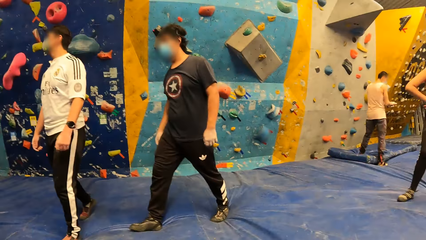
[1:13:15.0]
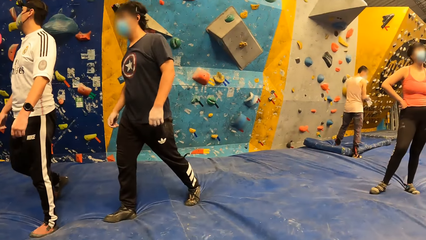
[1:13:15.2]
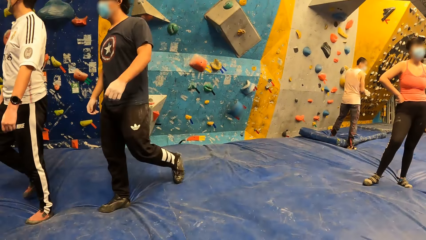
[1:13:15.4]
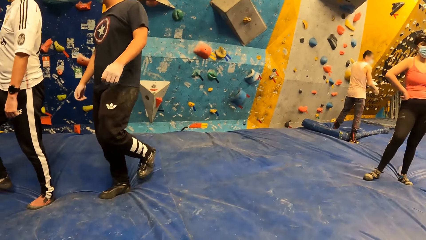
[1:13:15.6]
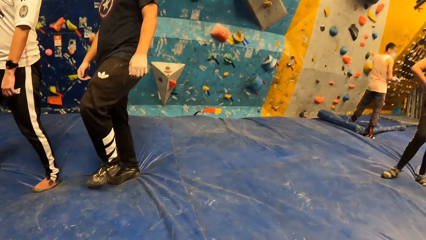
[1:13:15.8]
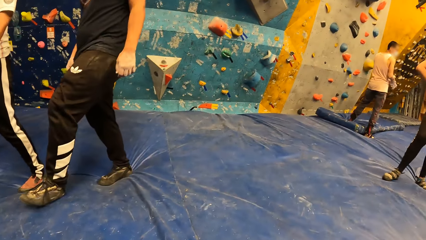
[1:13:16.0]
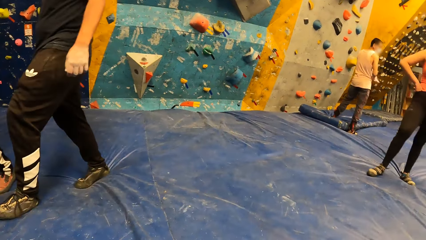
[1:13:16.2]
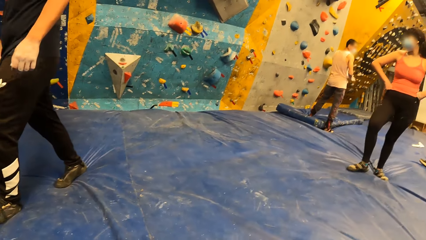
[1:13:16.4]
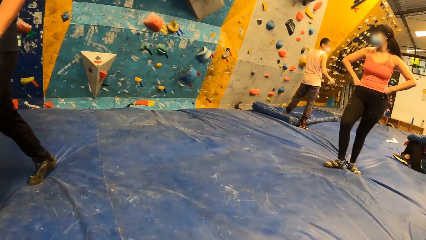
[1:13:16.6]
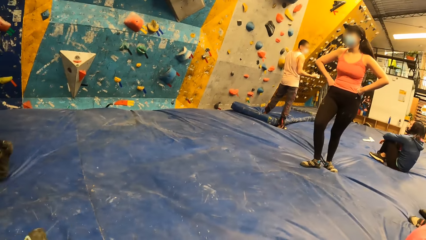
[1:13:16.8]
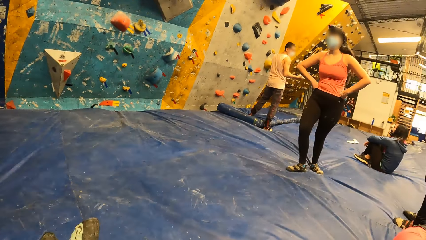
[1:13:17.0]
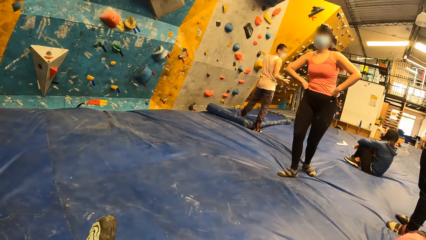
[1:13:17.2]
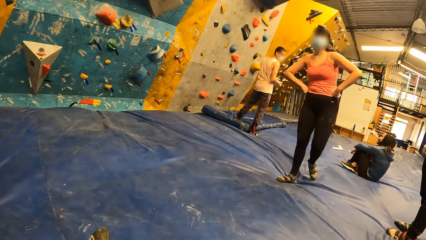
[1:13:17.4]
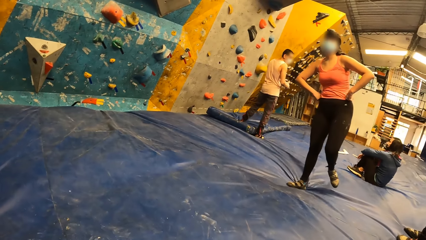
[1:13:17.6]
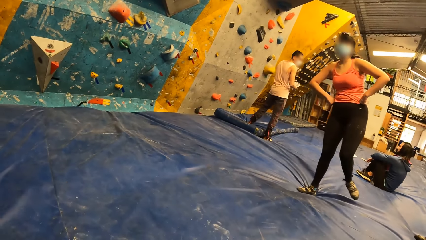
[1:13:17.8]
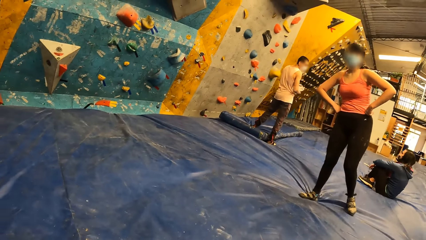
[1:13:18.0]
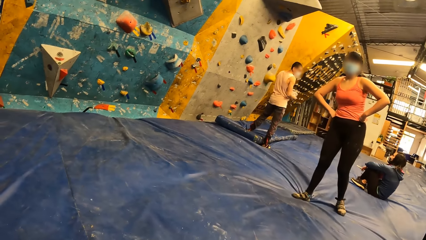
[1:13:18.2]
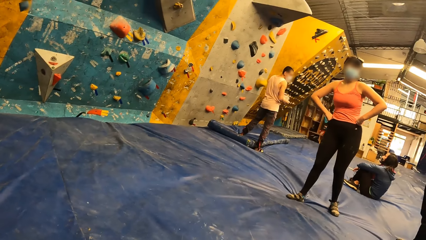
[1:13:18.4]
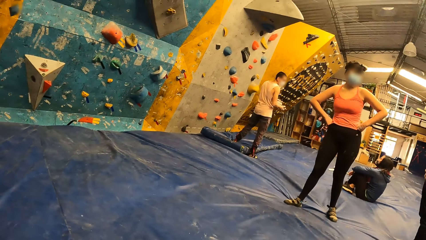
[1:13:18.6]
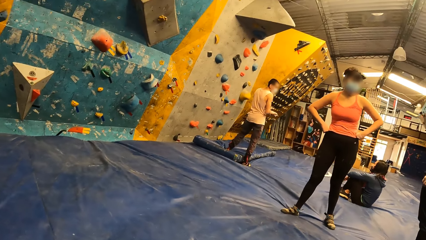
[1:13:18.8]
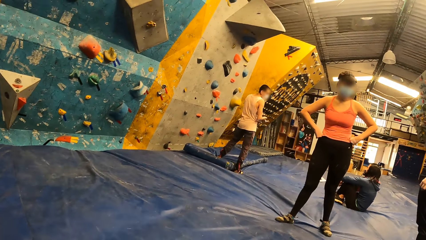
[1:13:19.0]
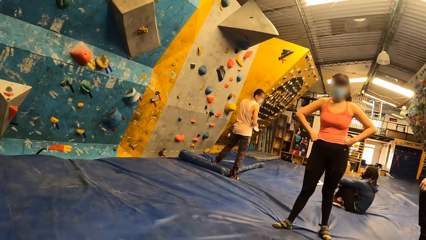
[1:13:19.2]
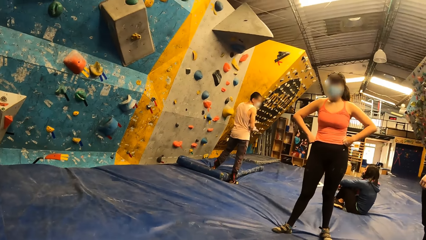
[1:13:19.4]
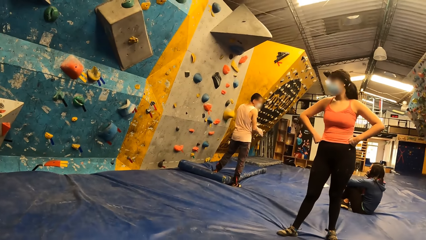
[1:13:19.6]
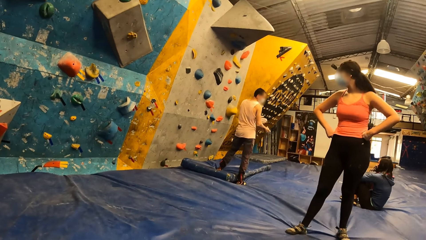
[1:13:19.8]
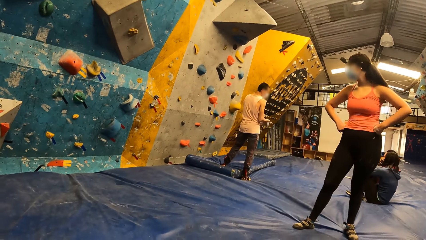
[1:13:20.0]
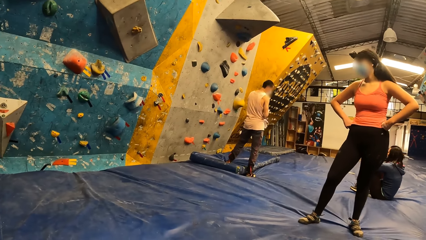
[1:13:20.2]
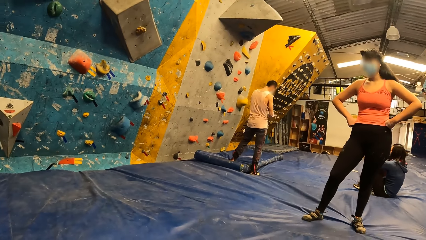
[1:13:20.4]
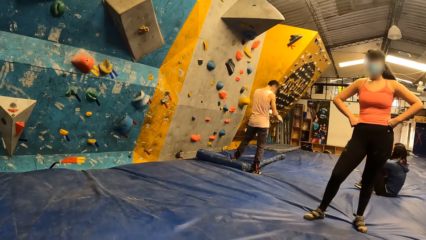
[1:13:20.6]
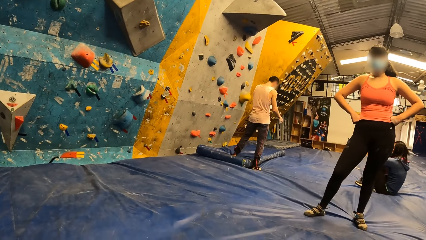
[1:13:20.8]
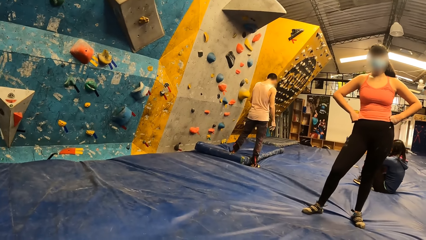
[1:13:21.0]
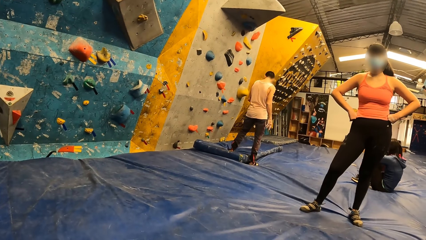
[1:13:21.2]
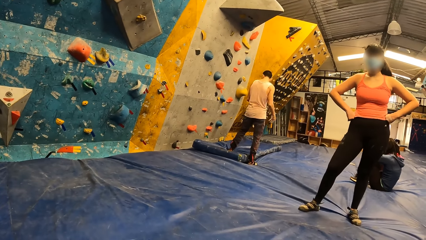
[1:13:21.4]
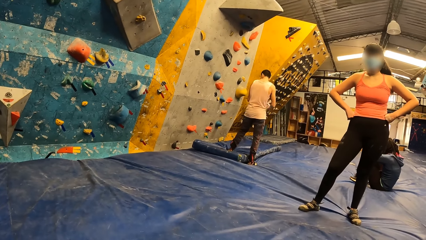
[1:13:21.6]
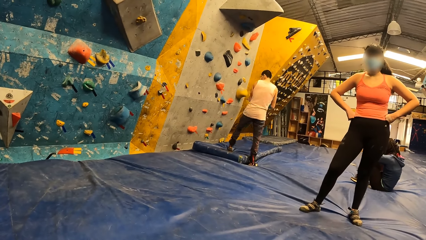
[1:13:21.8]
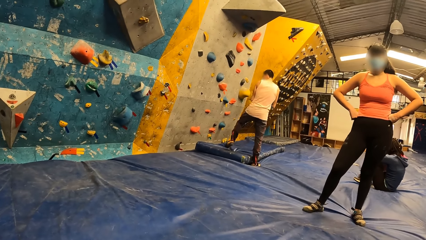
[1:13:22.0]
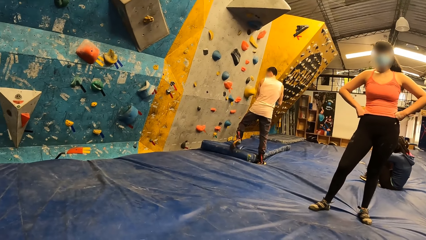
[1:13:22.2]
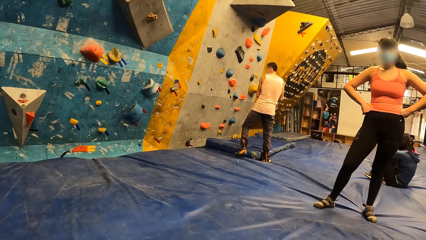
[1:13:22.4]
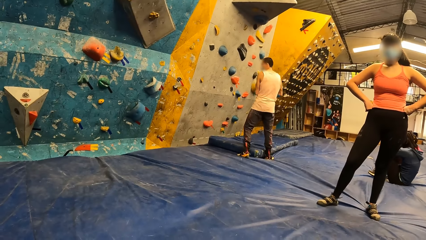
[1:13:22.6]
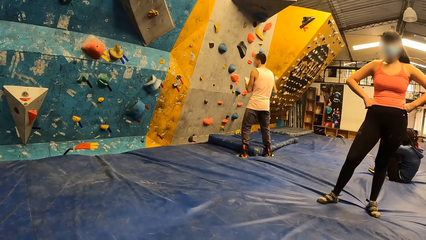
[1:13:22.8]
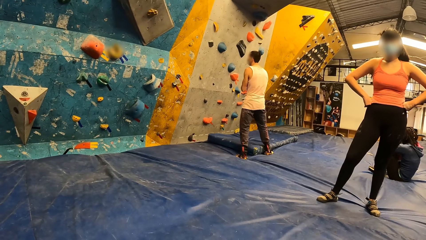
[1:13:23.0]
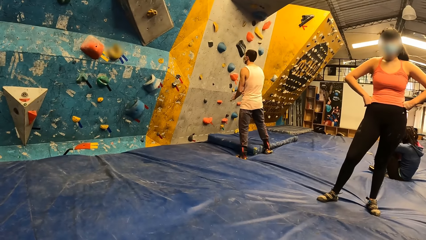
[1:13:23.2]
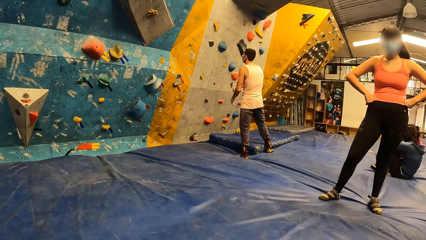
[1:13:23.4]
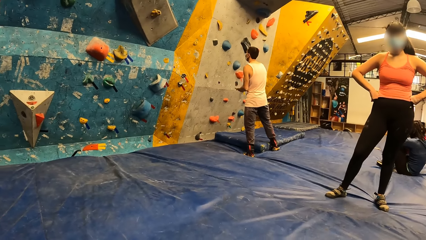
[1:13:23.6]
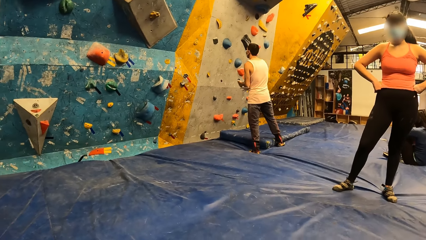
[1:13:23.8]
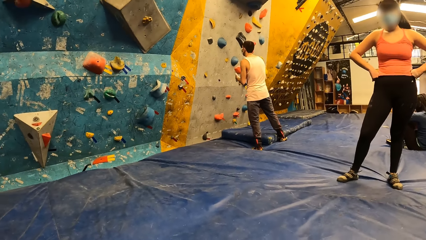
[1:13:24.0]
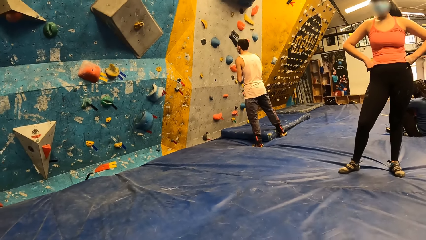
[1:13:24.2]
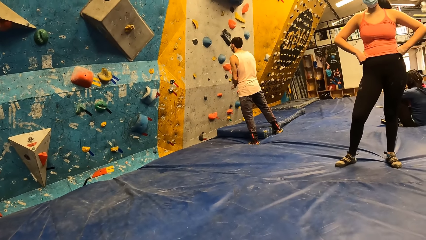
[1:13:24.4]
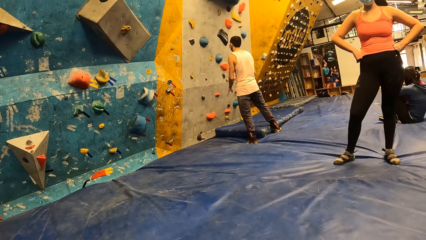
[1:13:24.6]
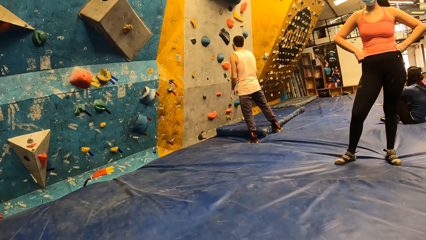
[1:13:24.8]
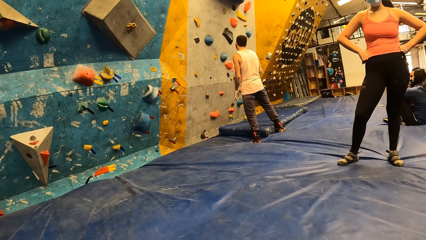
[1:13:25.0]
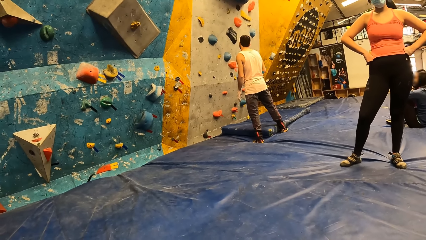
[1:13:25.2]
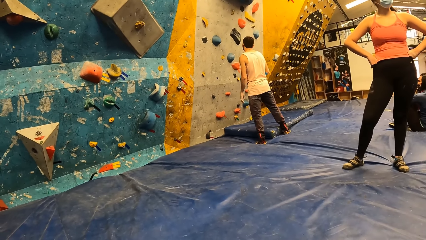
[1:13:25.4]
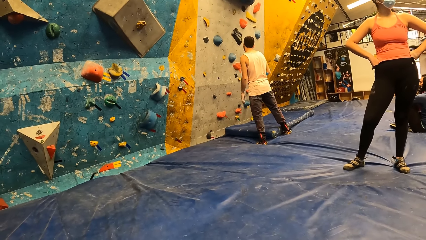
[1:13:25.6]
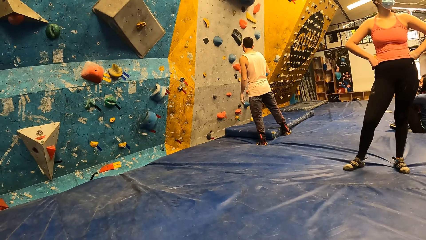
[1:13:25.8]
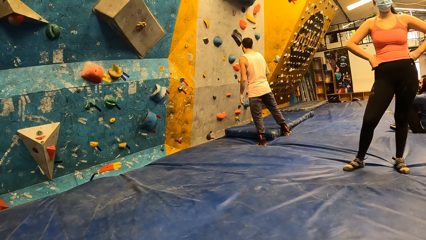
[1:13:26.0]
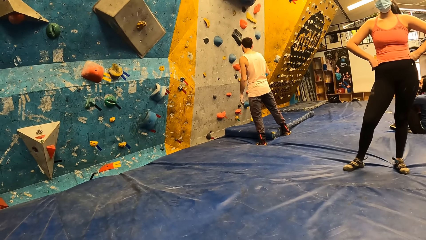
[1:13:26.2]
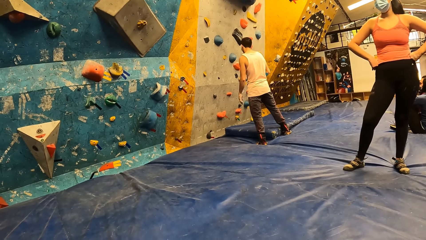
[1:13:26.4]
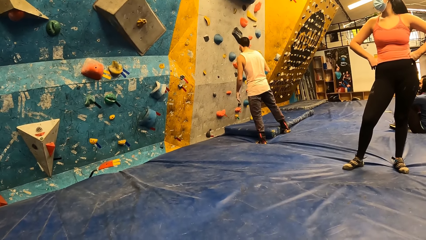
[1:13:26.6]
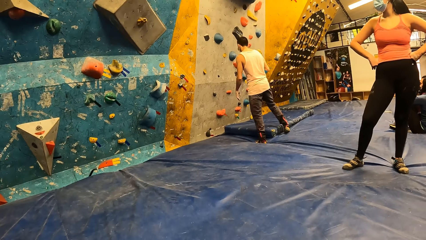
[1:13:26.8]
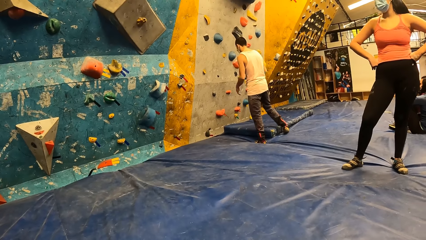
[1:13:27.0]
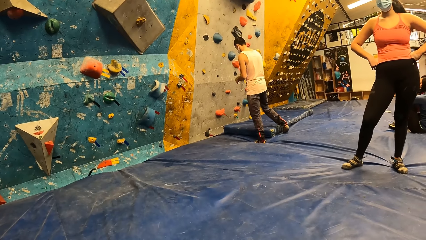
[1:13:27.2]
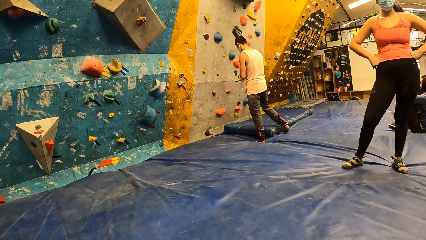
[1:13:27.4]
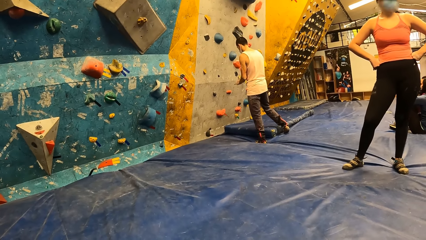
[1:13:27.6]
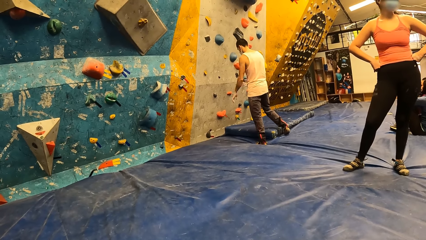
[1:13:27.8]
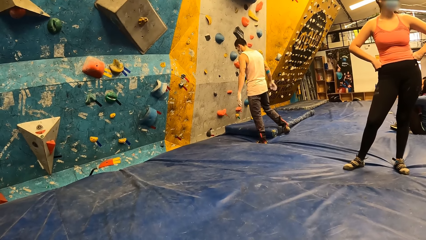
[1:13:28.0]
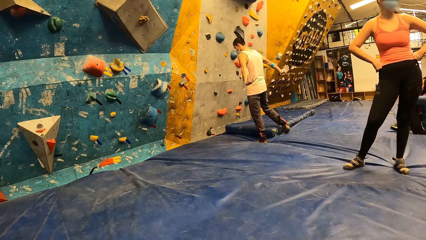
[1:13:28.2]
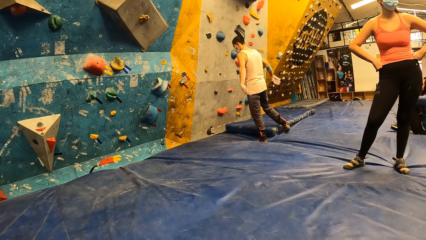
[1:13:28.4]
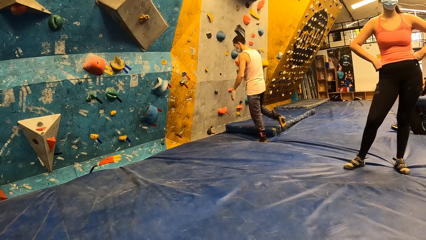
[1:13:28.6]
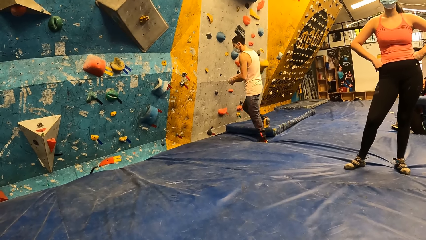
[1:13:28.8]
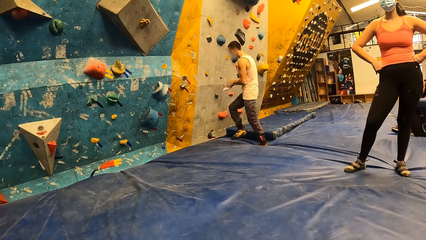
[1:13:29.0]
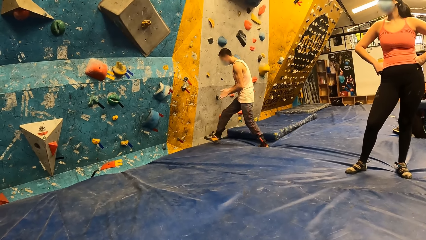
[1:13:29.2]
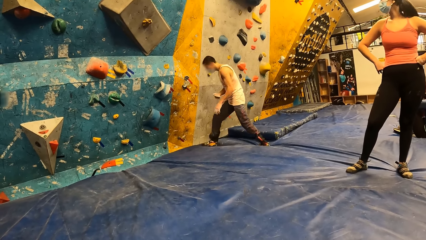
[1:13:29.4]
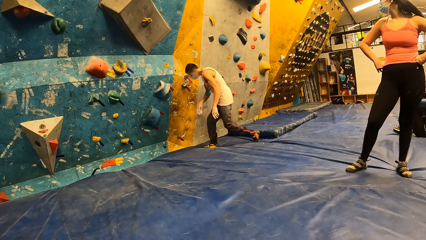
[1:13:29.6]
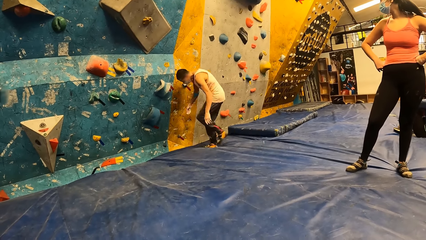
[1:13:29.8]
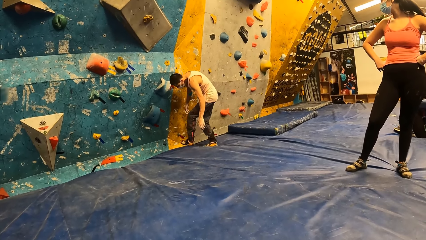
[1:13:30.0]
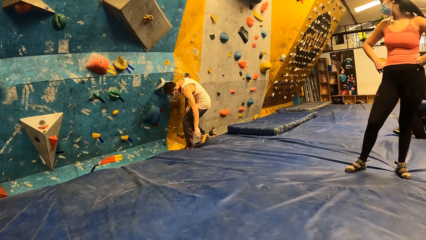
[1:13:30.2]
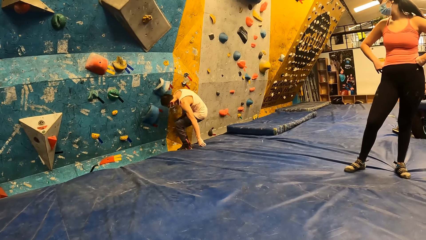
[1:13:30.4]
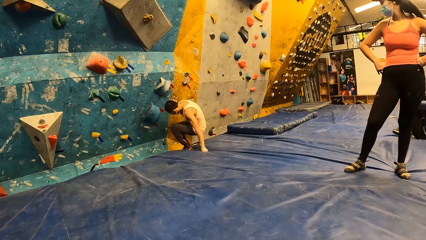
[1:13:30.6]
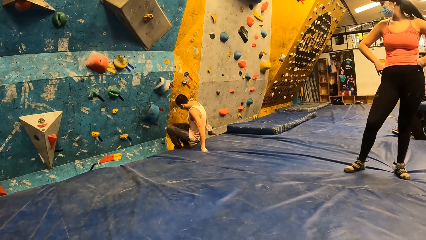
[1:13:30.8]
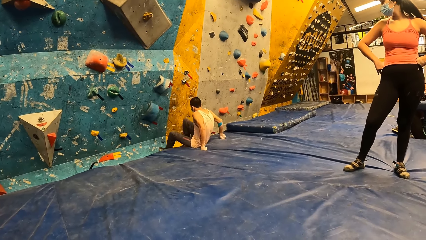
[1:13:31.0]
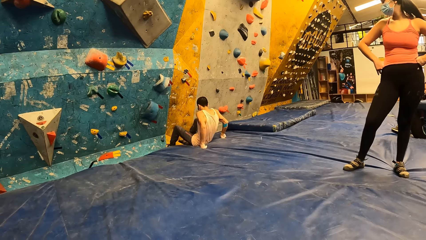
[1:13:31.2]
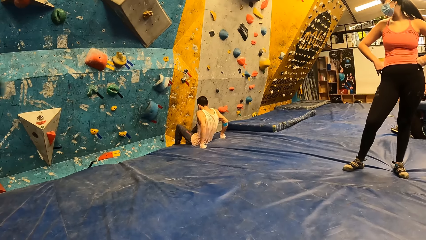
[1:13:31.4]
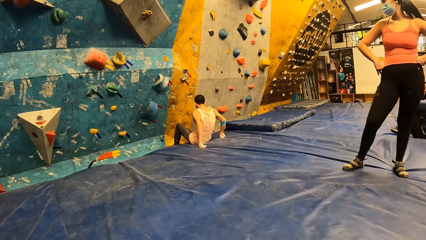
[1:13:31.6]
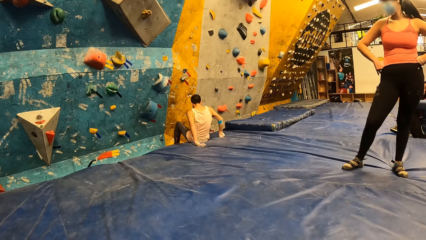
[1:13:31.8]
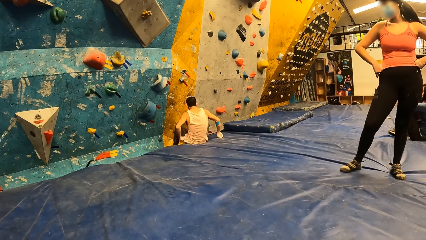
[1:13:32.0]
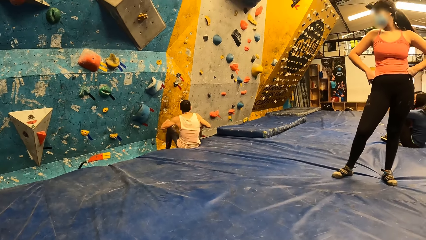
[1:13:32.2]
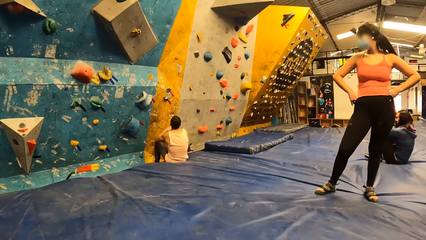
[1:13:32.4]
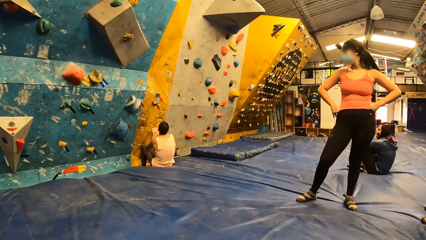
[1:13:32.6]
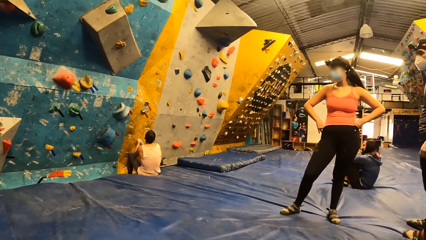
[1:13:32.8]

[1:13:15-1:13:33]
A person puts hands around the waist. The camera wearer turns around. Another person converses with the camera wearer. A third person rubs hands. The third person sits on the floor.
